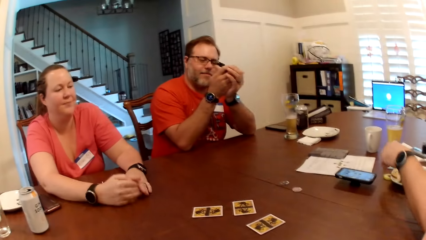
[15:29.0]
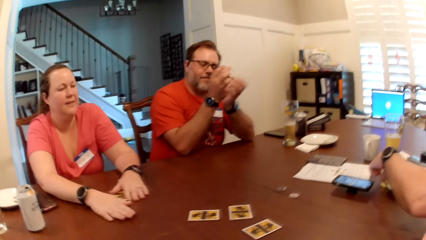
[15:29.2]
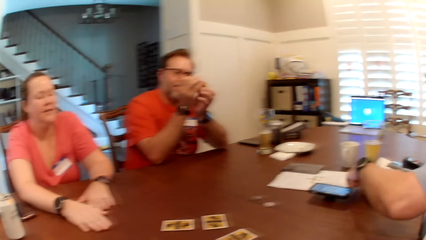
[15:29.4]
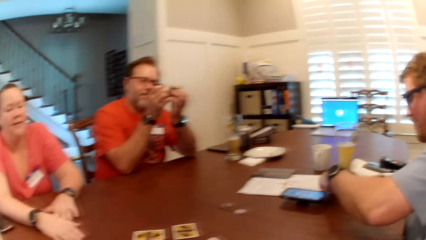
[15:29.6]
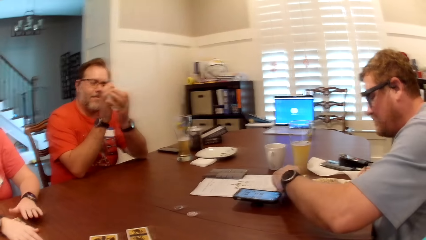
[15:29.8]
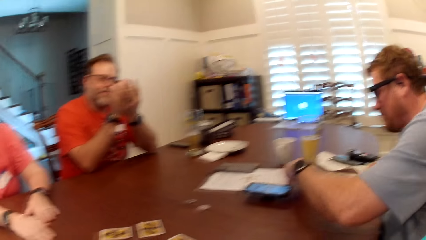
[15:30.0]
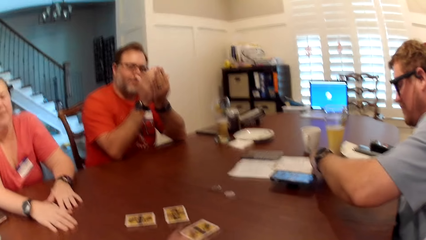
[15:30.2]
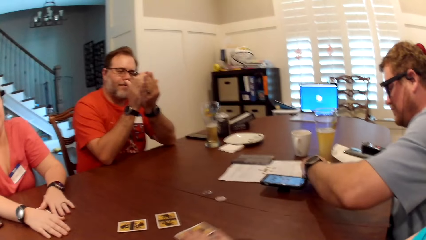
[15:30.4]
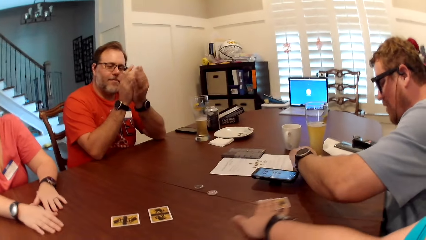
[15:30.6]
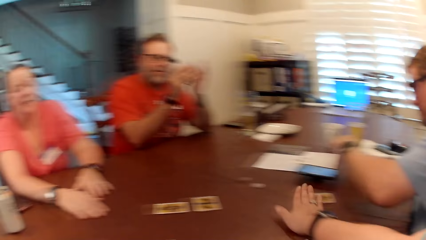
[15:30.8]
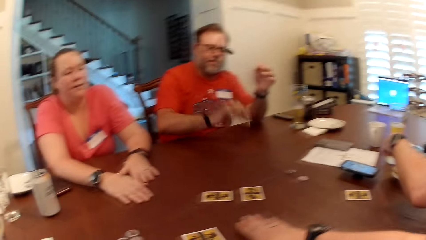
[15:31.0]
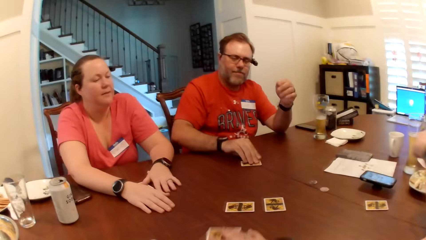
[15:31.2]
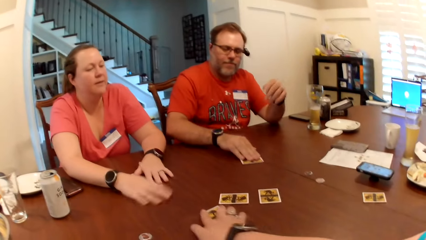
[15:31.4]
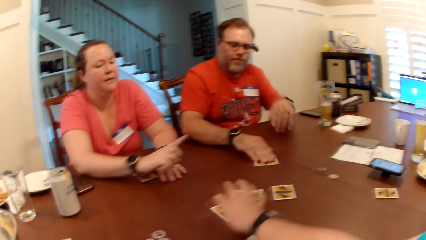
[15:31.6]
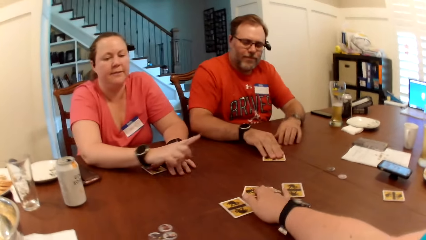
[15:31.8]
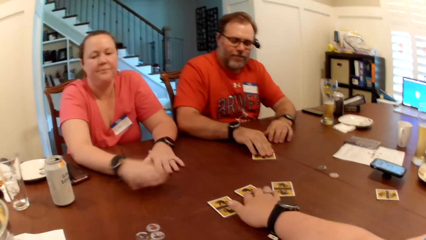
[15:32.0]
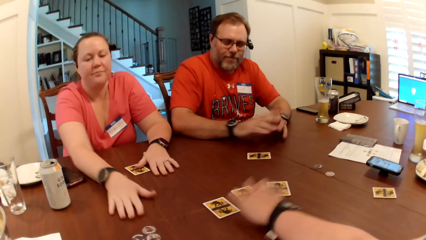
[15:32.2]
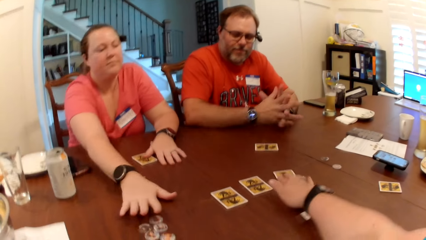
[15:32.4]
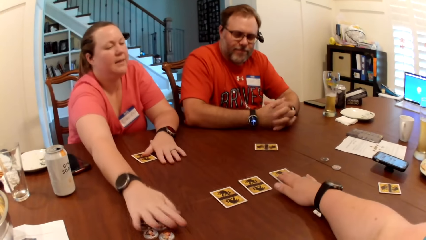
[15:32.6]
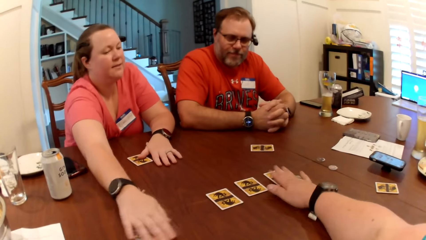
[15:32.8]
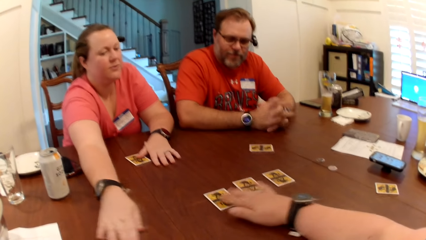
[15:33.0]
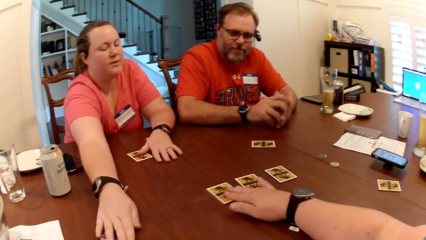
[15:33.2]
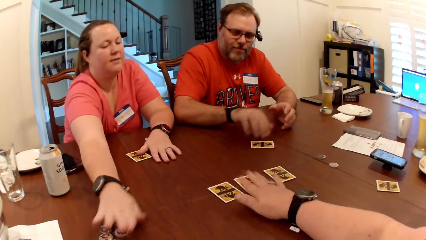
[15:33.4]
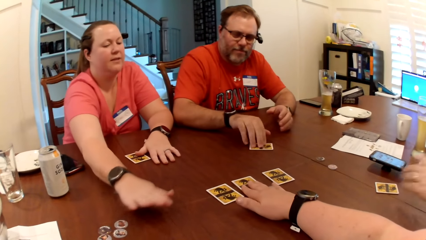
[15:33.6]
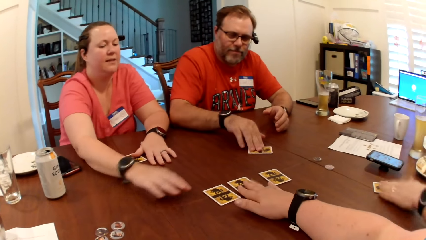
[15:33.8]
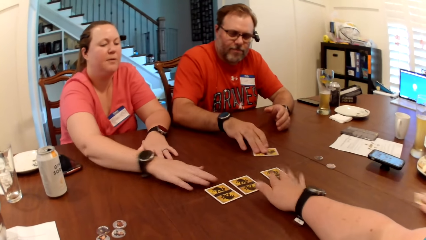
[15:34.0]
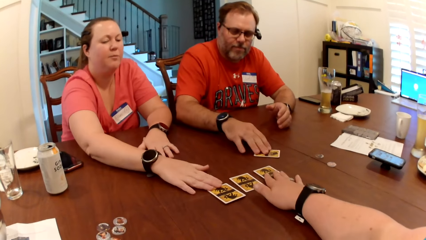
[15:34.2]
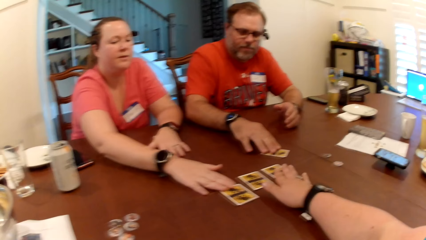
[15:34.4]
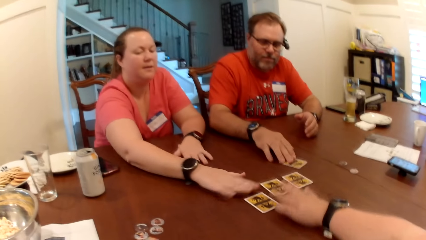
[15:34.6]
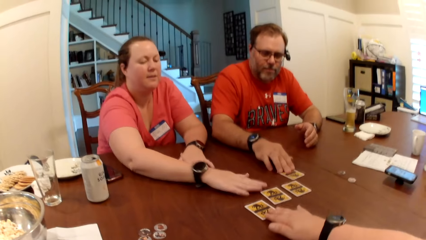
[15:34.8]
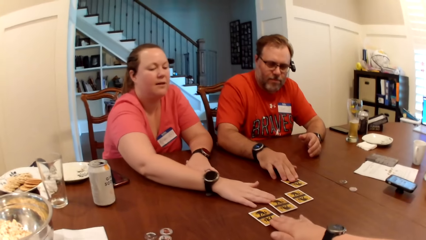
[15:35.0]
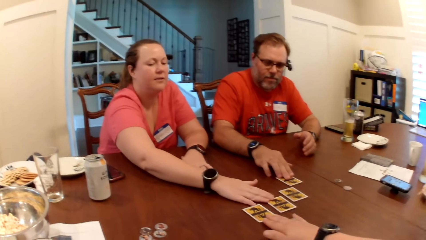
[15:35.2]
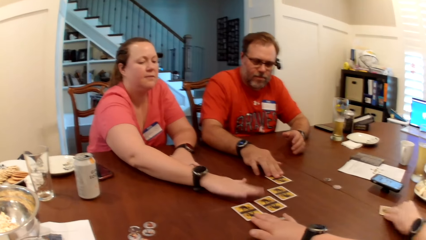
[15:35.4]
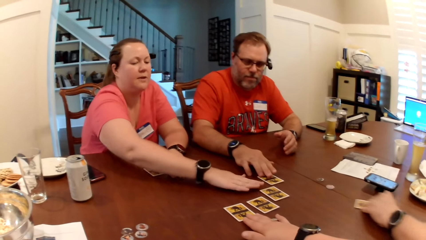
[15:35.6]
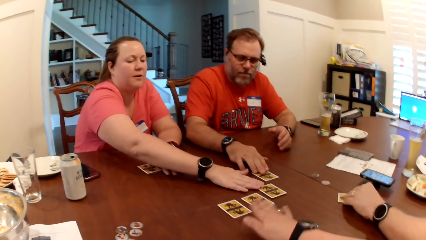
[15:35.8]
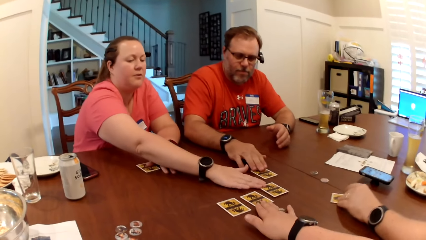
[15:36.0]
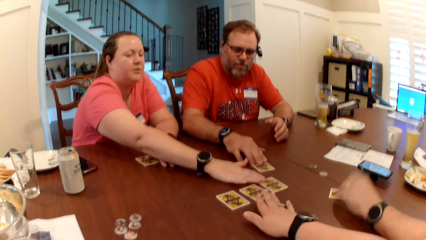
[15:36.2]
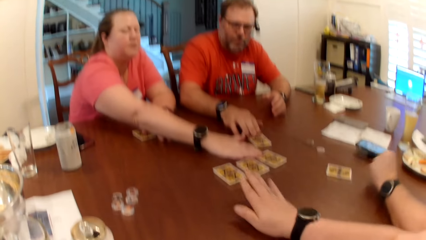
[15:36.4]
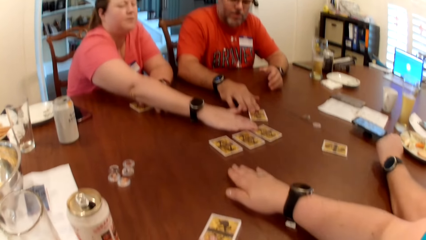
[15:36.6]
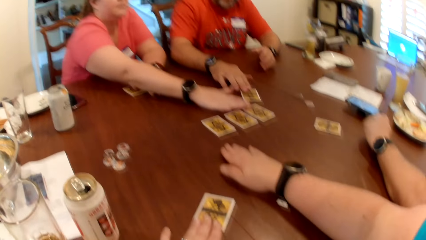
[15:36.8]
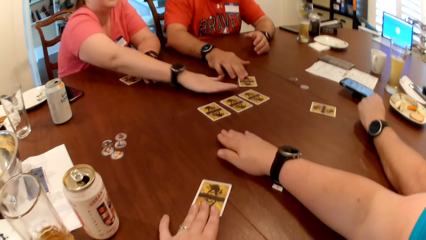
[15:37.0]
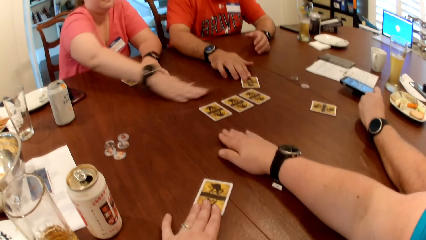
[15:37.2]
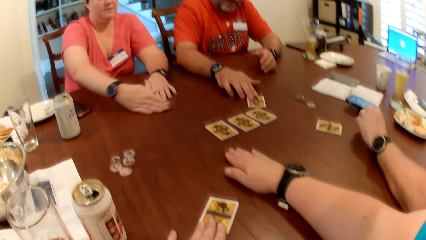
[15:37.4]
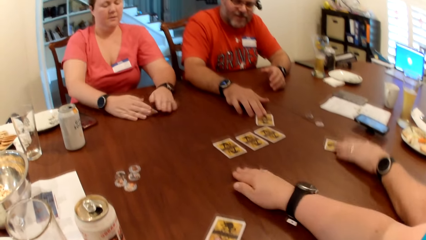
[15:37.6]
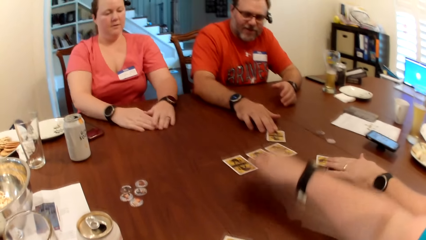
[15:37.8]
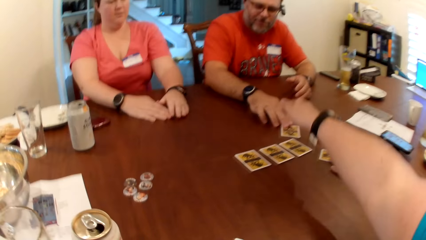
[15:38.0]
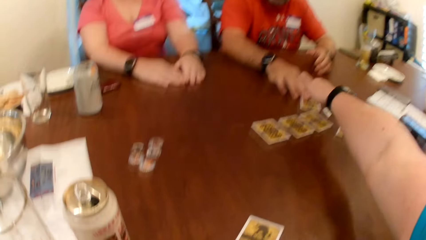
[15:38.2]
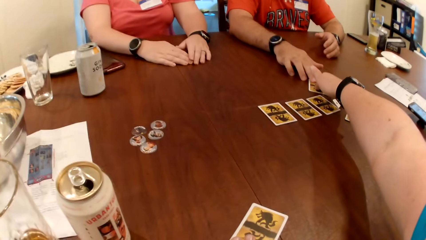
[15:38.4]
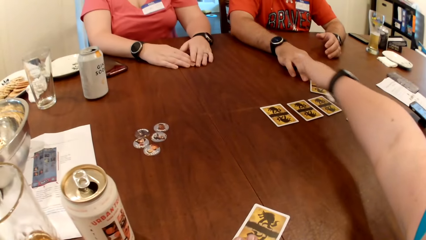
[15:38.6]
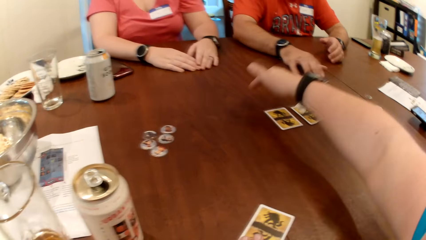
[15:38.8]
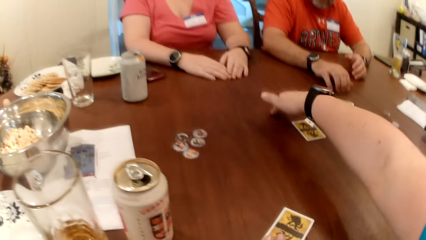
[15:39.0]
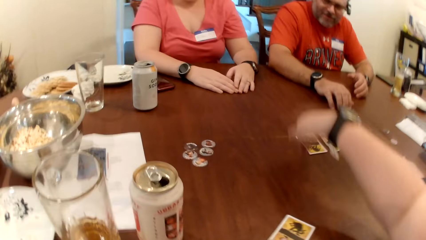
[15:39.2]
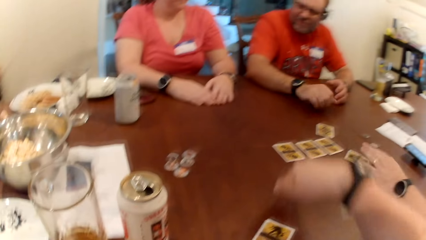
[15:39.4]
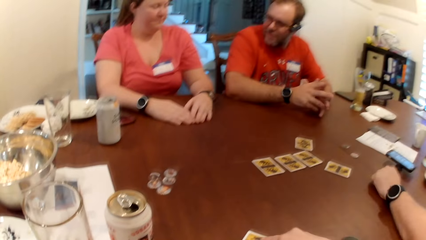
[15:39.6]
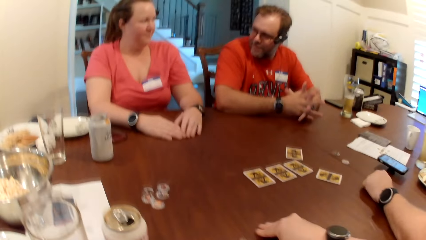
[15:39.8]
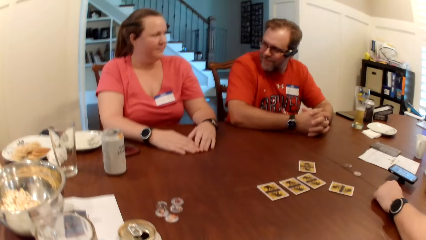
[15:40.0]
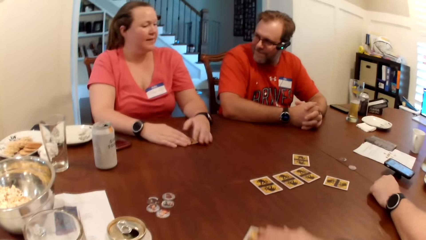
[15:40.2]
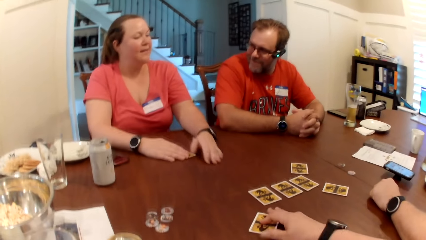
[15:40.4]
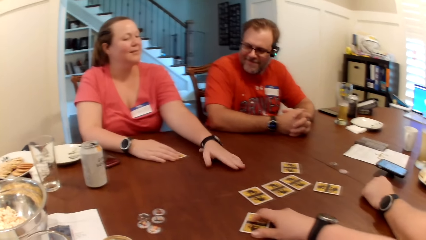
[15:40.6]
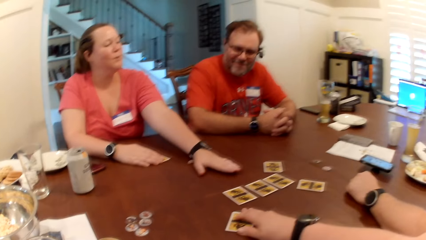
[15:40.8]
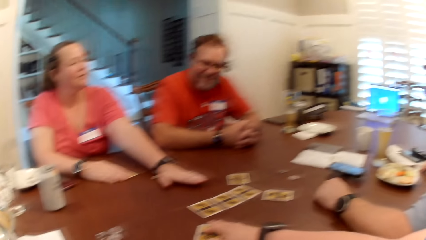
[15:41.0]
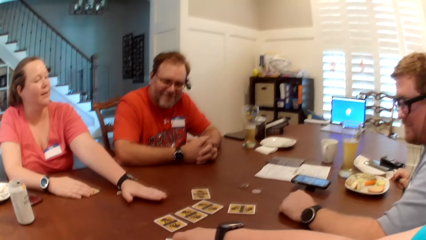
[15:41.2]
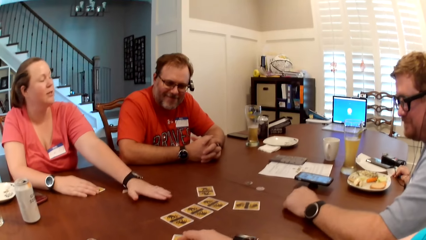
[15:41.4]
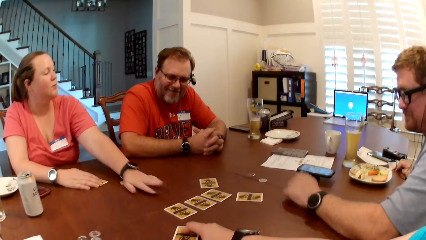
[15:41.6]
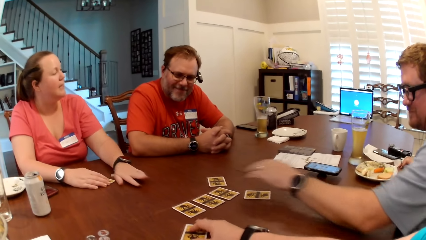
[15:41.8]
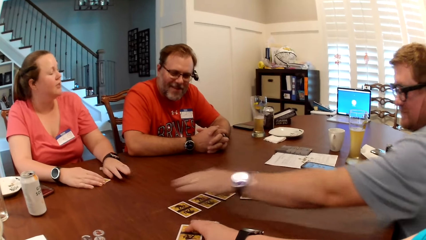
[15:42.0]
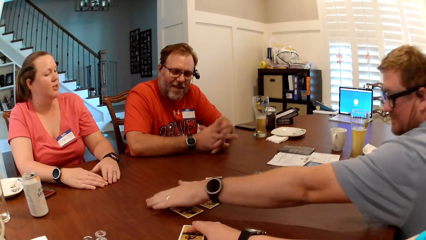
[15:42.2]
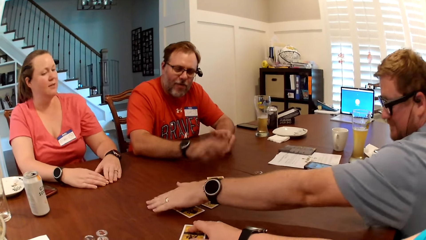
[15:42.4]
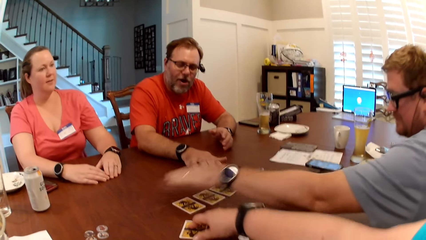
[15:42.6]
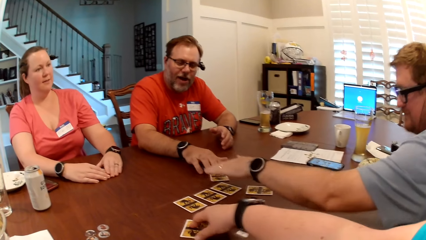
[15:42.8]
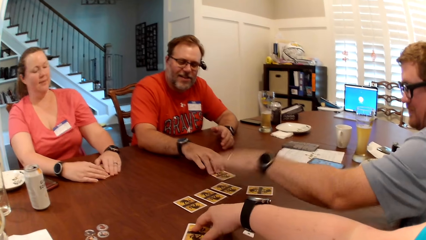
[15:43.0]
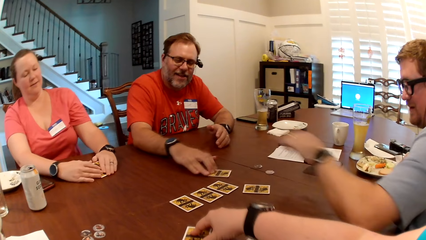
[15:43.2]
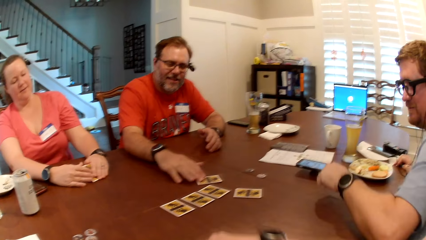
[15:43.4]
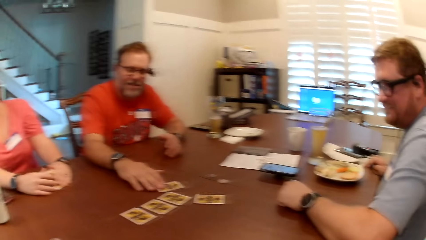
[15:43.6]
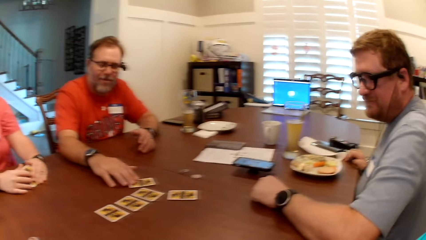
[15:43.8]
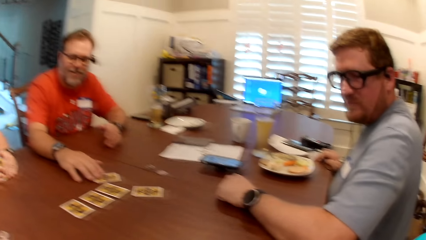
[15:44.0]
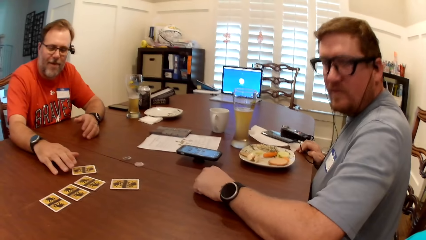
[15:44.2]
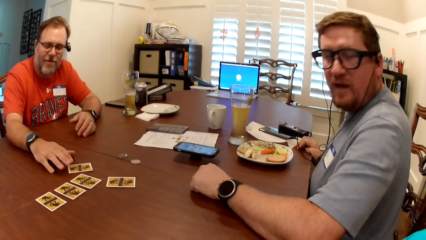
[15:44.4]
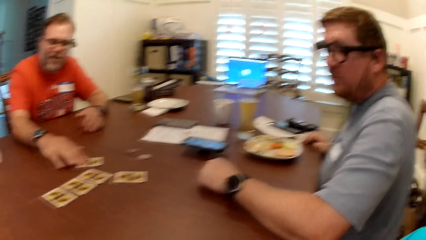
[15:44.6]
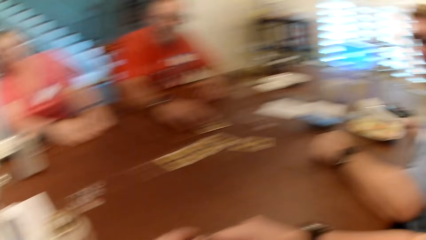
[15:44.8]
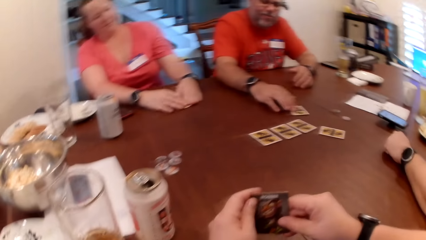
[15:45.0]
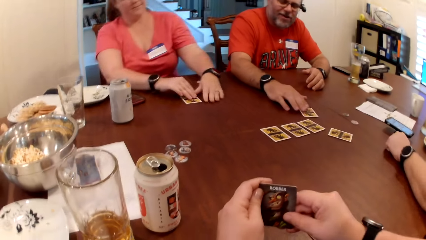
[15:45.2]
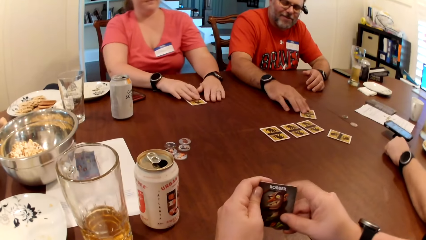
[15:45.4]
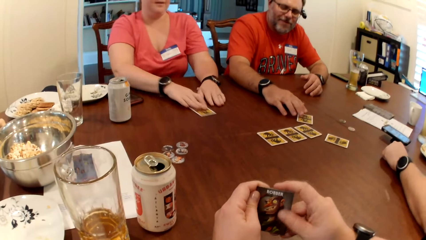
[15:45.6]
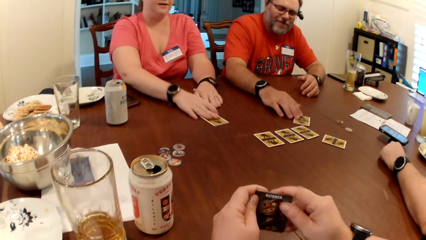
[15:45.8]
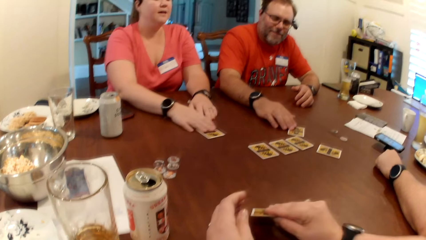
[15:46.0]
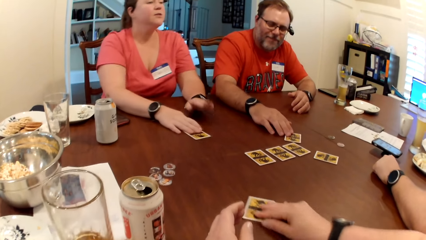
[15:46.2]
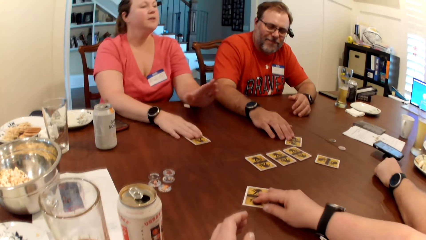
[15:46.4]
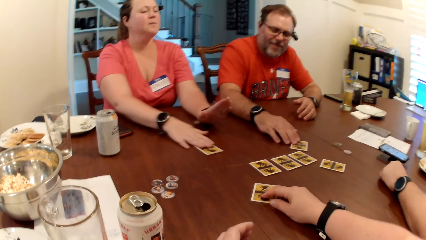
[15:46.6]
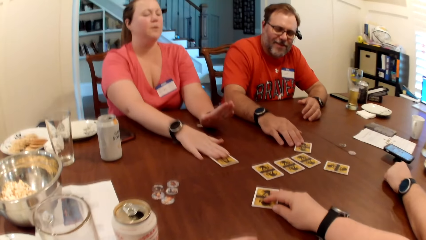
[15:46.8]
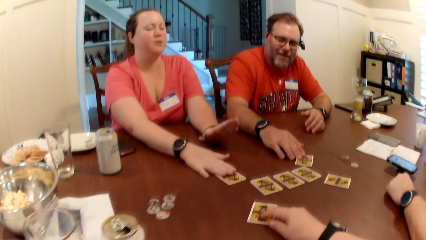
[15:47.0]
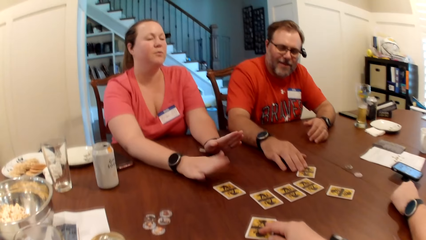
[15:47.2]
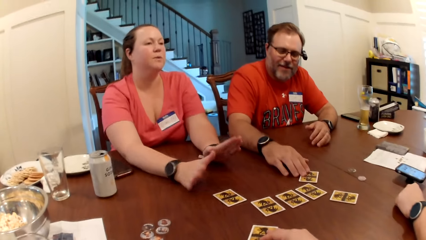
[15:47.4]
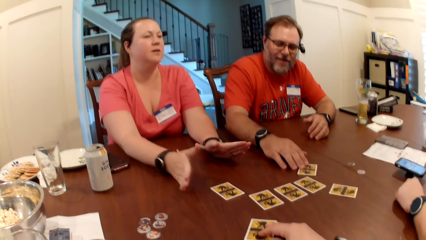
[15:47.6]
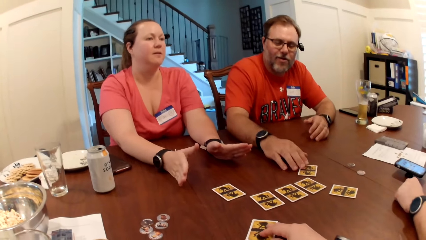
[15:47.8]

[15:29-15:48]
A man picks up the biscuits from a plate with his left hand. The man drops the card on the table with his left hand. The camera wearer arranges the cards. She moves the card on the table with her right hand towards the man. She shifts the card on the table with her right hand. Another man moves the card on the table with his right hand. A woman picks up the card tokens on the table with her right hand. The camera wearer shifts the card on the table with her right hand. The other man shifts the card on the table with his right hand. The first man takes the card from the table with his left hand. The woman shifts the card on the table with her right hand. The camera wearer shifts the card on the table with her right hand. The first man shifts the card on the table with his left hand. The camera wearer taps the table with her right hand. The other man shifts the card on the table with his right hand. The first man shifts the card on the table with his left hand. The camera wearer touches the card on the table with her right hand. She shifts the card on the table with her right hand. The other man shifts the card on the table with his right hand. The camera wearer holds the card with her right hand. The woman shifts the card on the table with her right hand. The other man shifts the card on the table with his right hand. The camera wearer drops the card on the table with her right hand. She holds the card on the table with her right hand. The woman interacts with the other man, the first man and the camera wearer.
